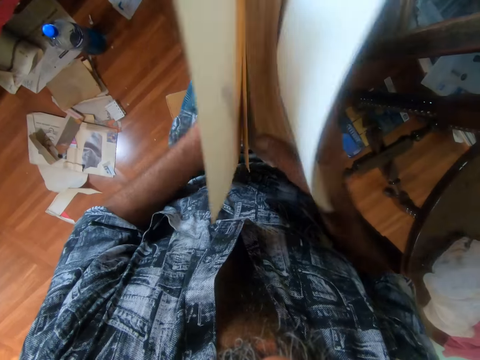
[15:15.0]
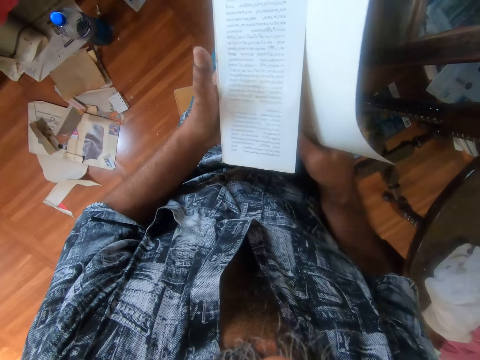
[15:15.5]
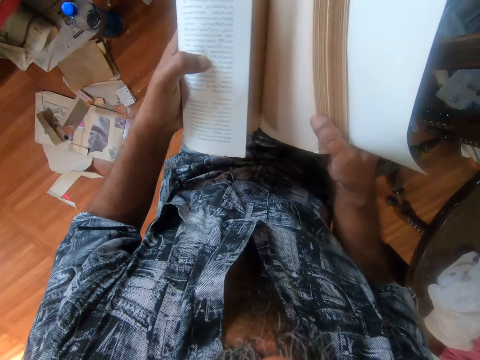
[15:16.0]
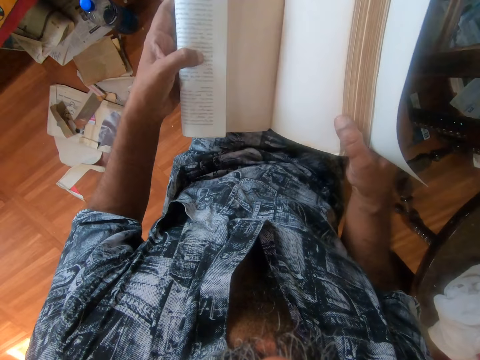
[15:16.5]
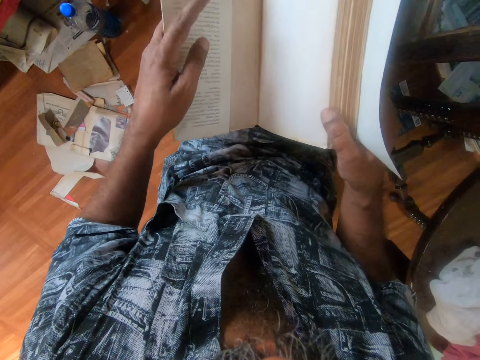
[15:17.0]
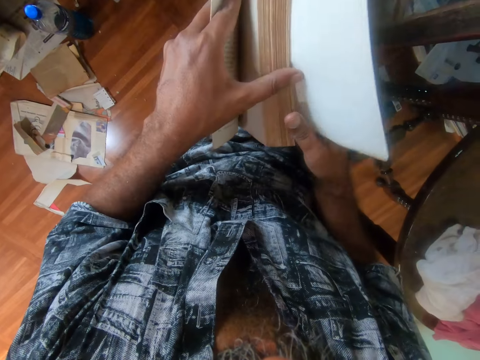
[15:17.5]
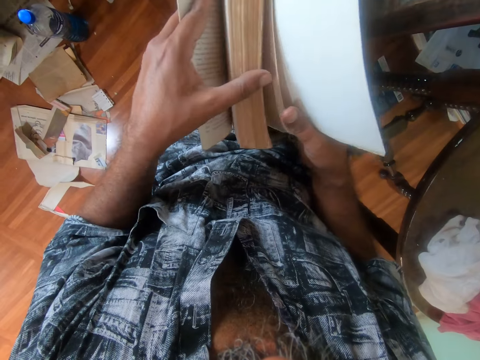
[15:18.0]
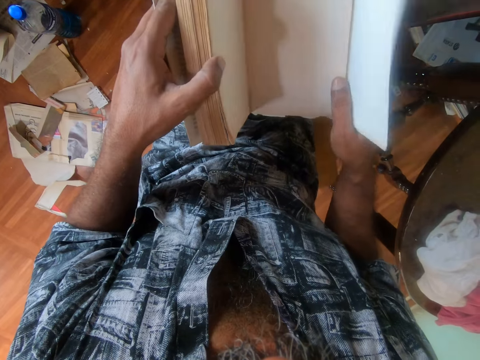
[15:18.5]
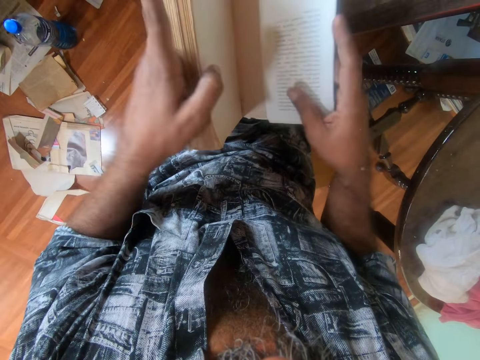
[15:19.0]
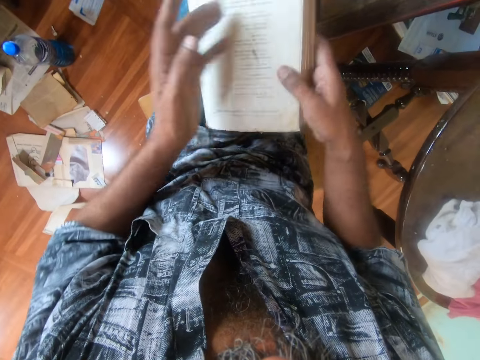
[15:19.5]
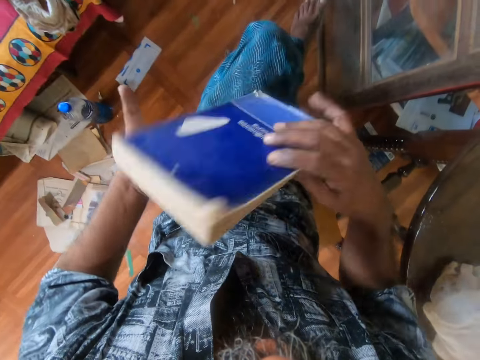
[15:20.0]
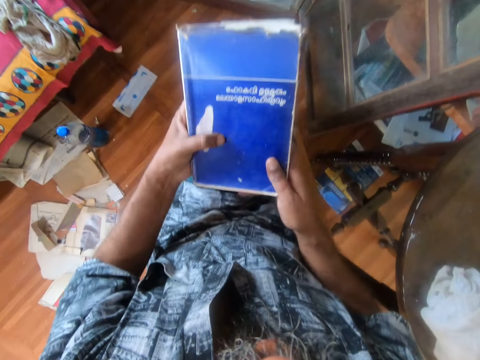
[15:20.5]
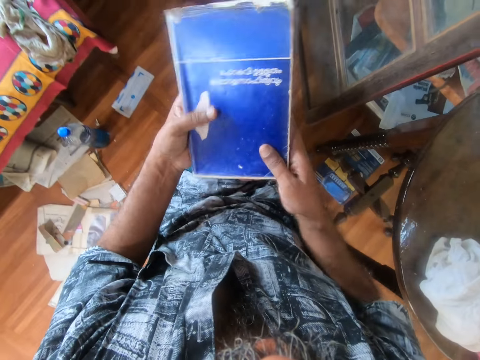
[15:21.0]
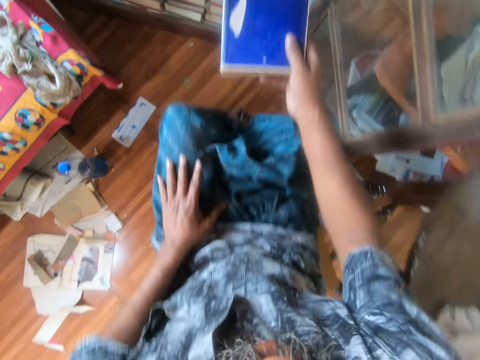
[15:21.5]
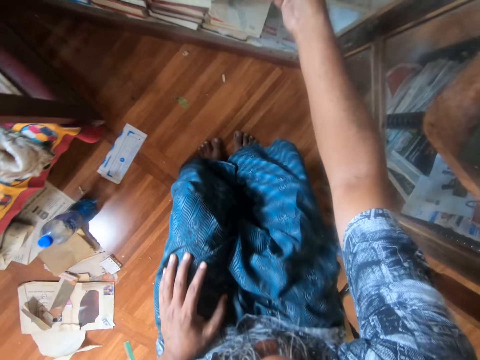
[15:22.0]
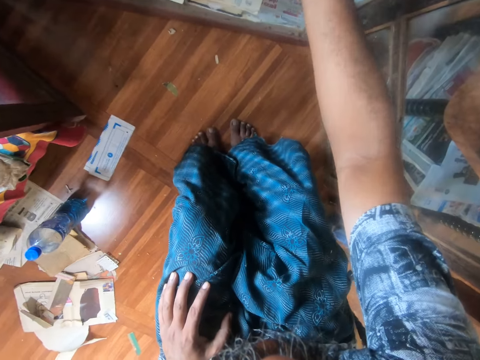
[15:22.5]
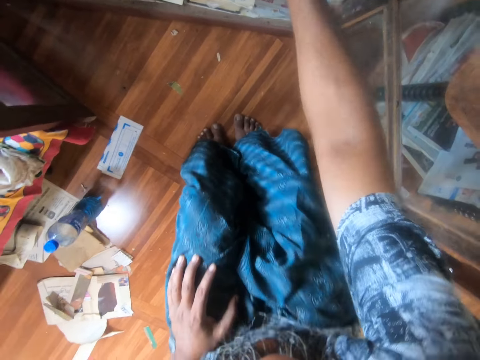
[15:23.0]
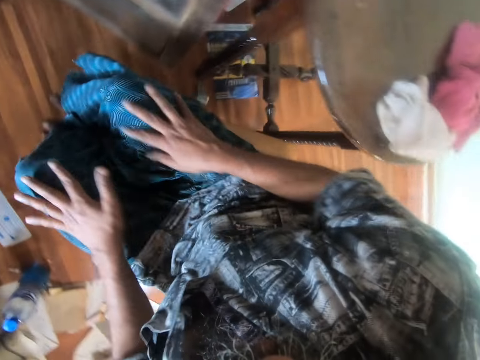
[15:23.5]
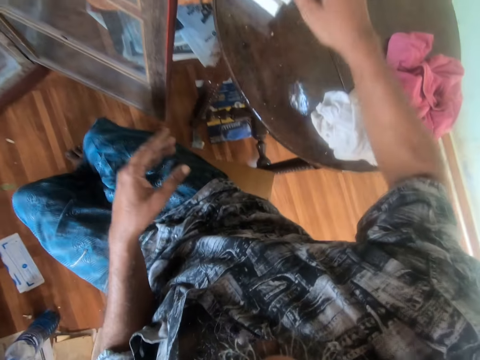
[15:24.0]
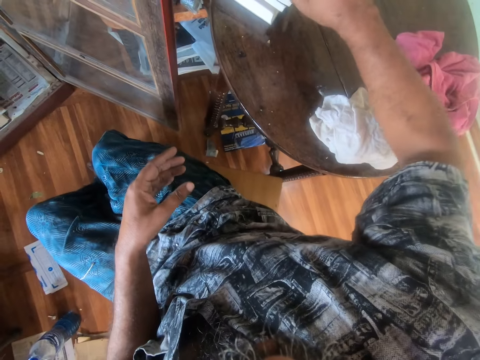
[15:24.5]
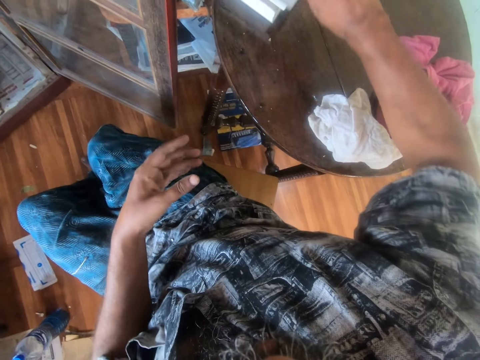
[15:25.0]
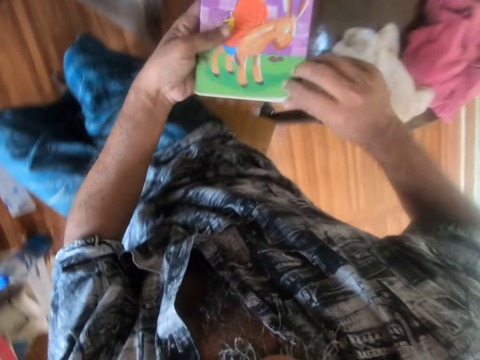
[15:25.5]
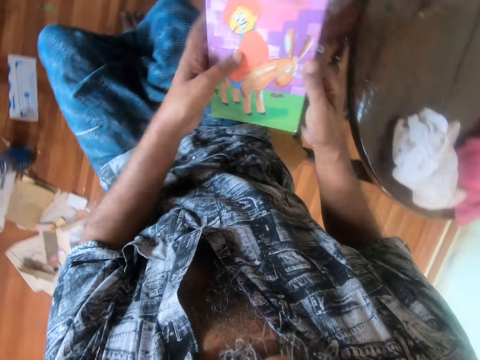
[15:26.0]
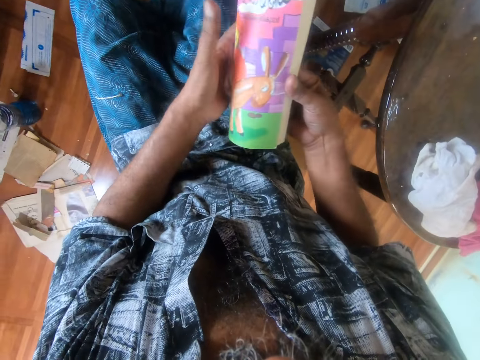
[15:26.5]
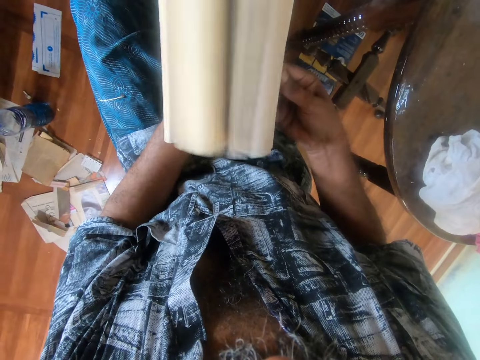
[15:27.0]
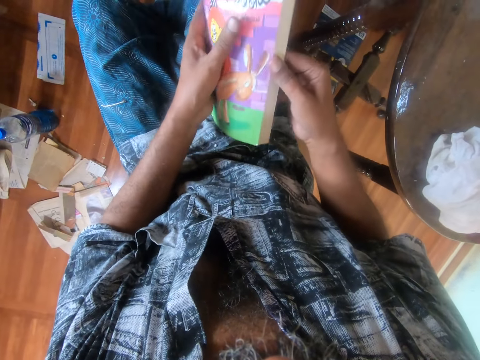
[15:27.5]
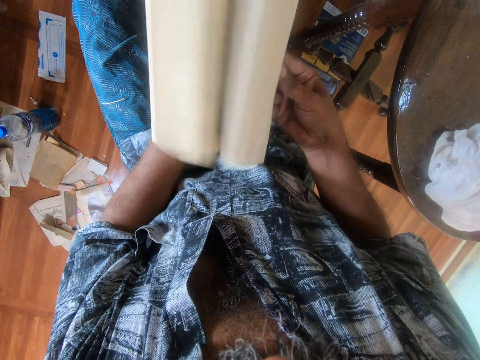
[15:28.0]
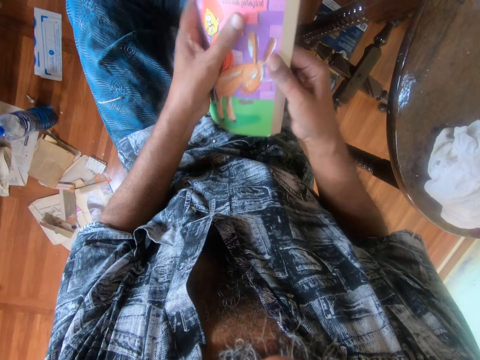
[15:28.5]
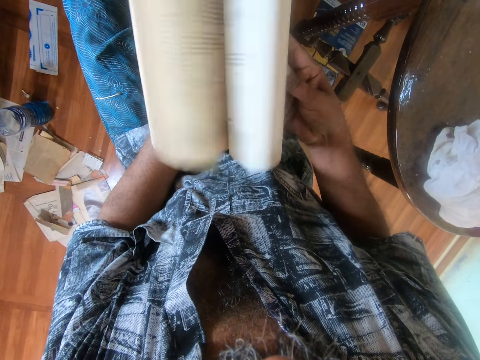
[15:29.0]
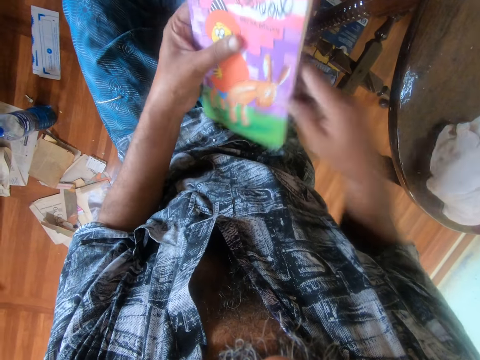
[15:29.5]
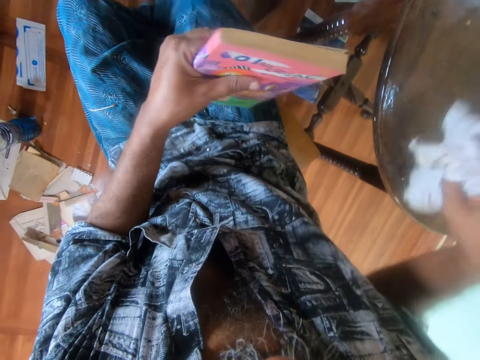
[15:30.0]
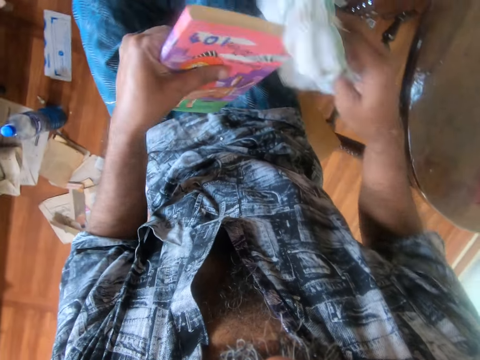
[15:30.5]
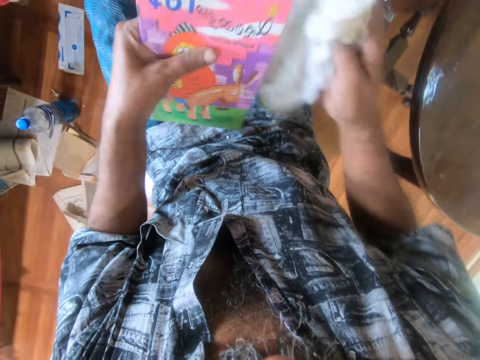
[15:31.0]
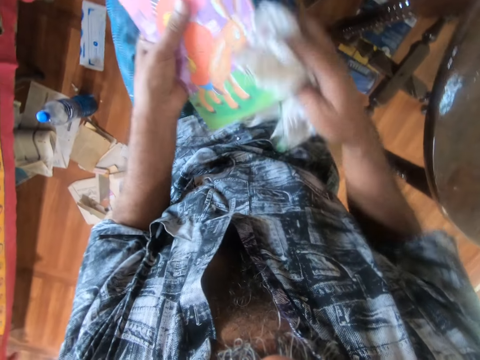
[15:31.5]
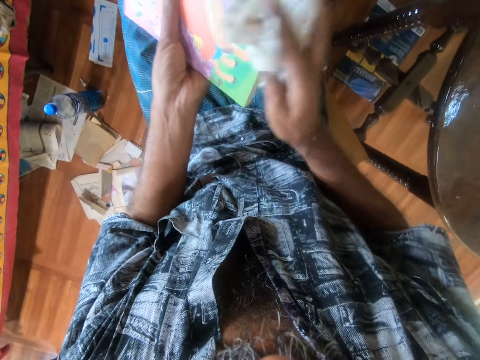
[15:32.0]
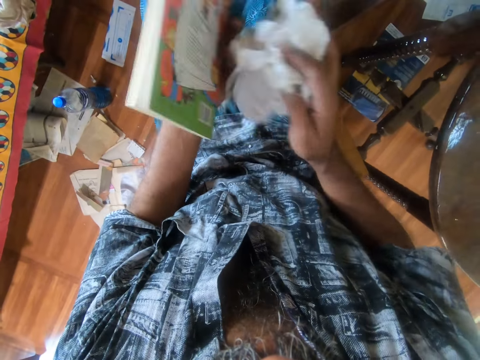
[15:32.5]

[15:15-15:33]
The camera wearer adjusts a paper cover on a book. He turns the pages of the book. He adjusts the book on his lap. He puts the book on a shelf. He takes a book from the shelf. He turns the pages of the book with both hands. He picks up a piece of cloth from the table. He wipes the book with the piece of cloth.

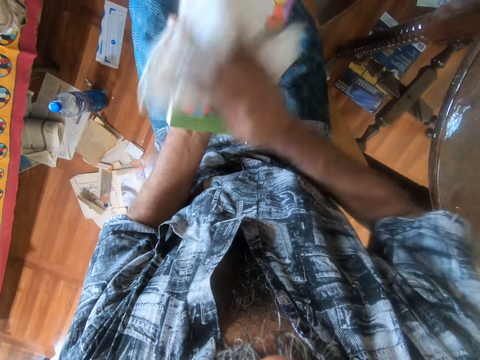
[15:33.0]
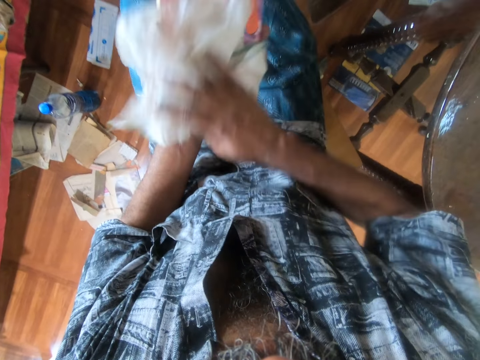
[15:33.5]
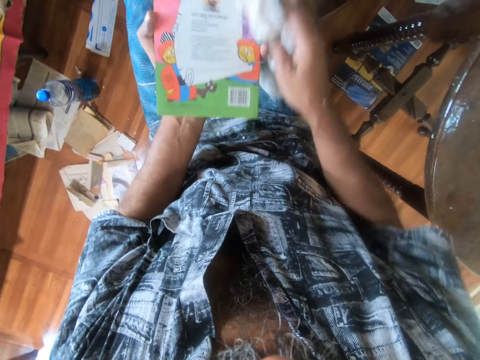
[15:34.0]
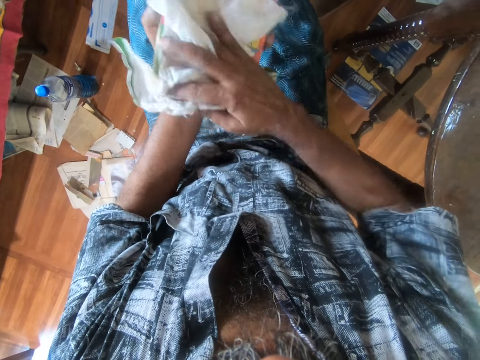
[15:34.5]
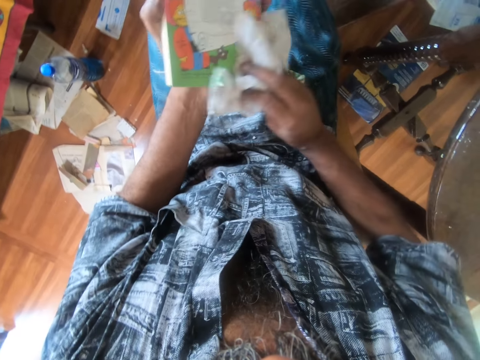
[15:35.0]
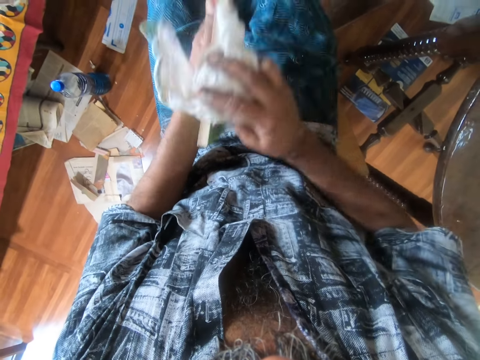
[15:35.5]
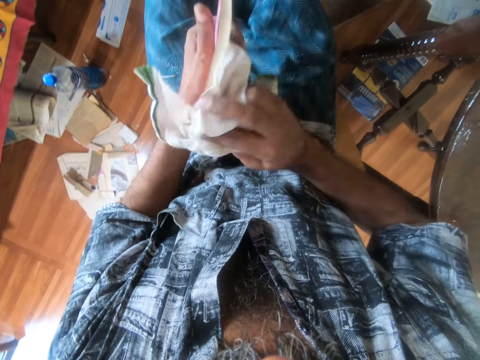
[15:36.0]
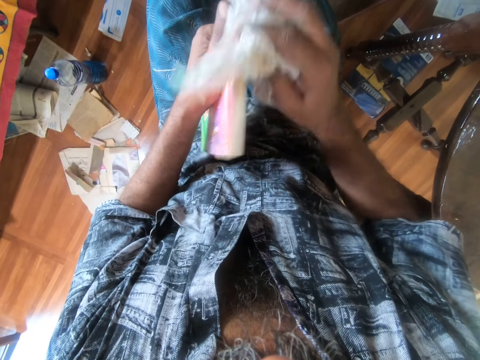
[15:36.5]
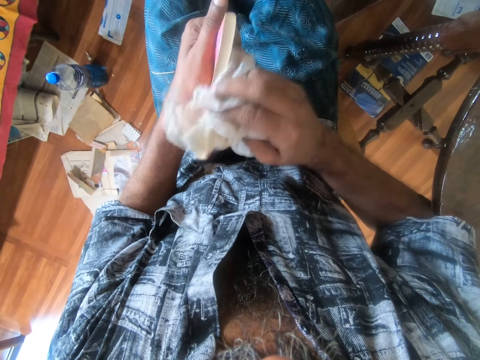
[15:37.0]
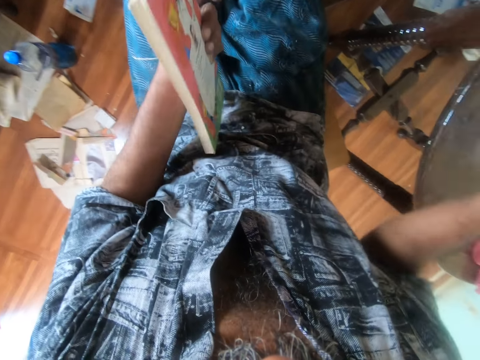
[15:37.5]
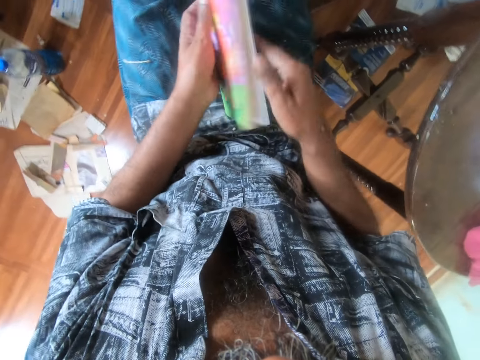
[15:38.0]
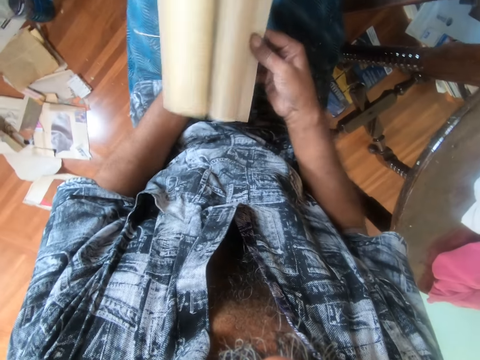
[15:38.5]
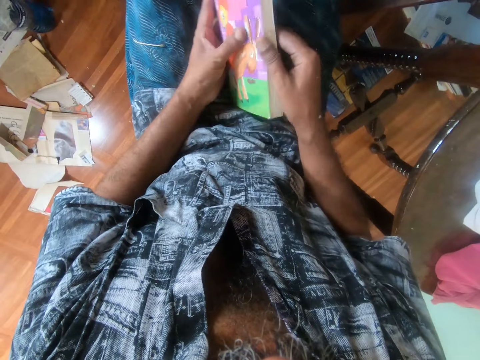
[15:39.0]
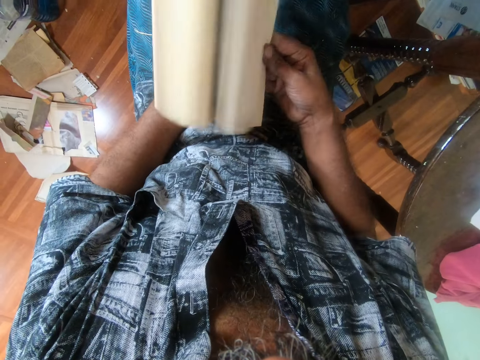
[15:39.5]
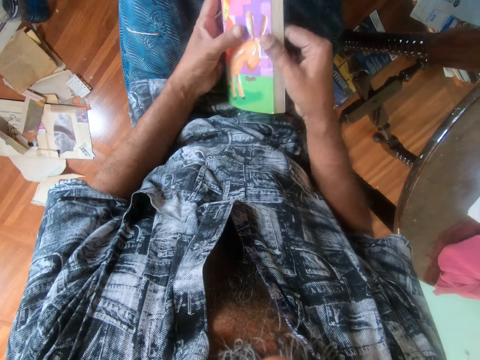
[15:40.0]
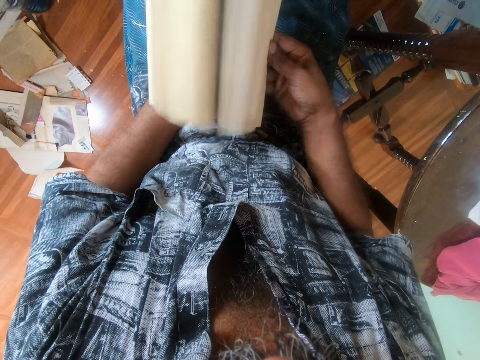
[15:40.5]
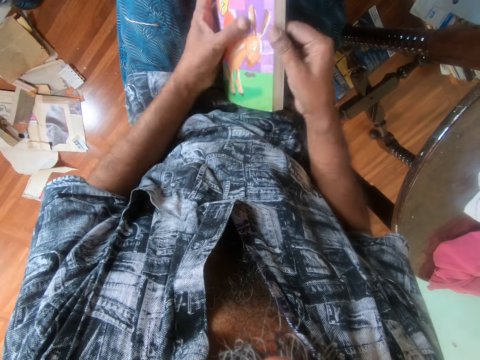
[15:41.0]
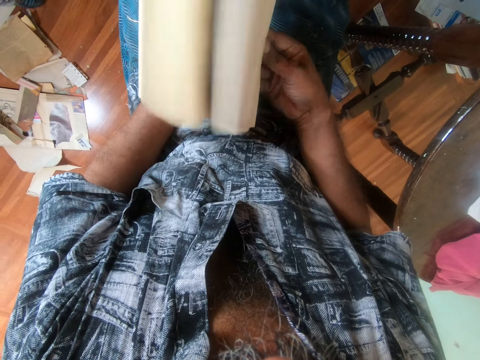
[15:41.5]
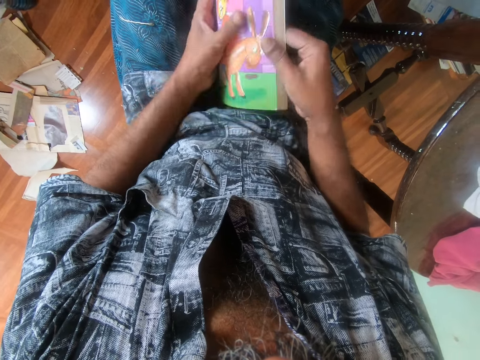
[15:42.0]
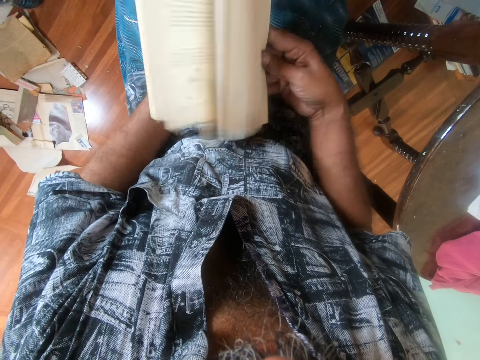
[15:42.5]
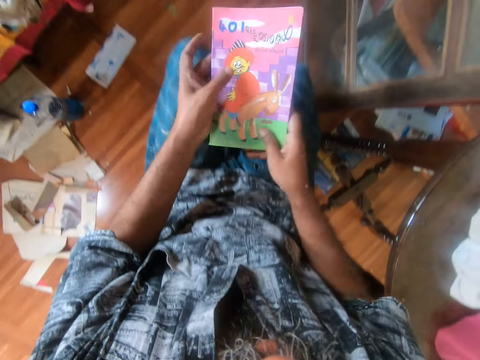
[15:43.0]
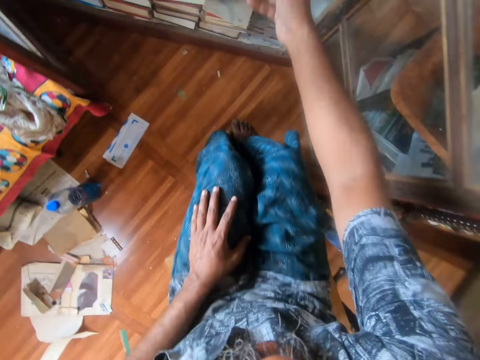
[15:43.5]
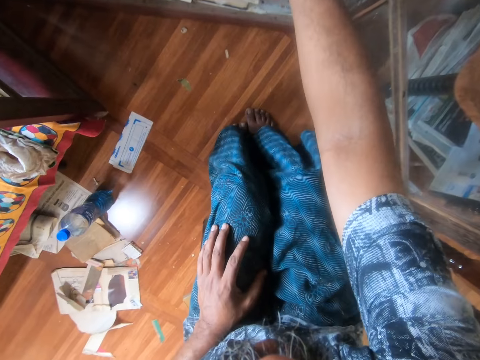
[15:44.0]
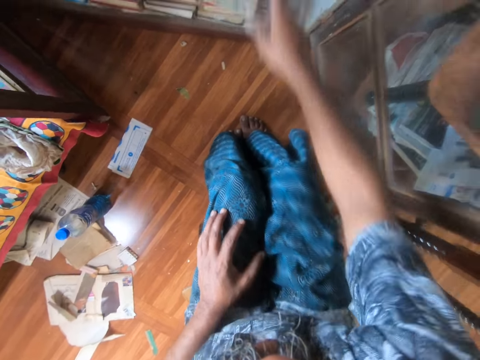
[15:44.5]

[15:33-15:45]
The camera wearer puts a towel on the table. They open a book with both hands. They turn pages of the book. They put the book on a shelf.
